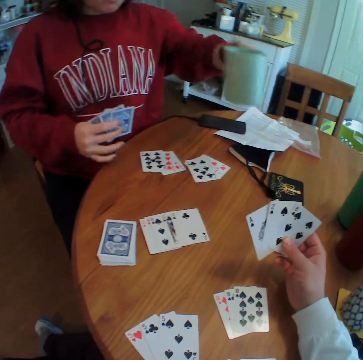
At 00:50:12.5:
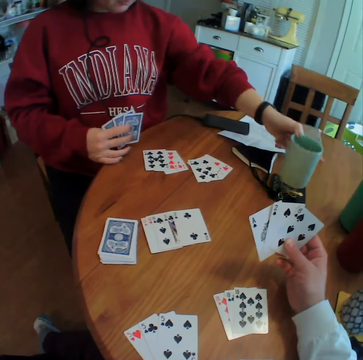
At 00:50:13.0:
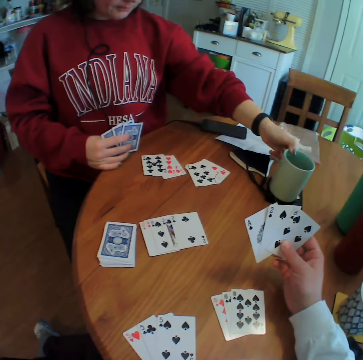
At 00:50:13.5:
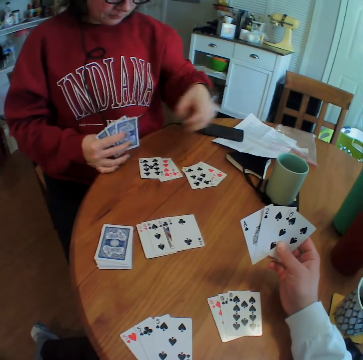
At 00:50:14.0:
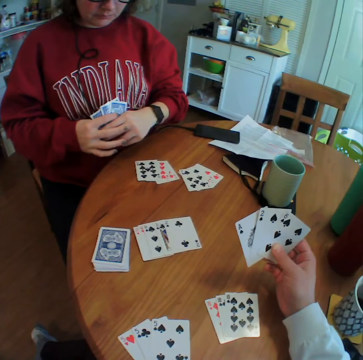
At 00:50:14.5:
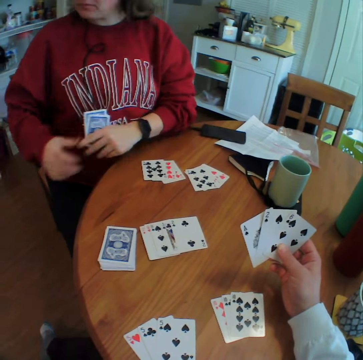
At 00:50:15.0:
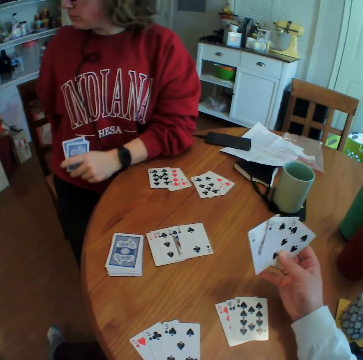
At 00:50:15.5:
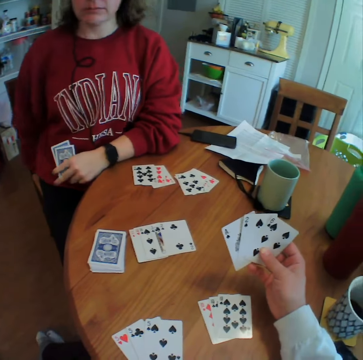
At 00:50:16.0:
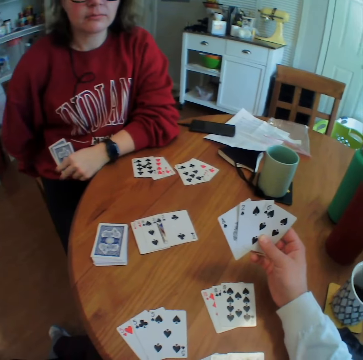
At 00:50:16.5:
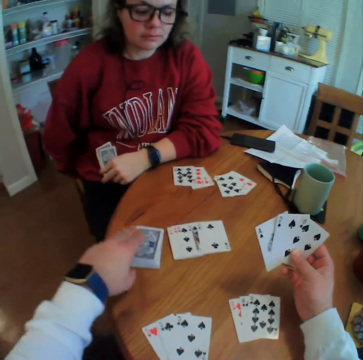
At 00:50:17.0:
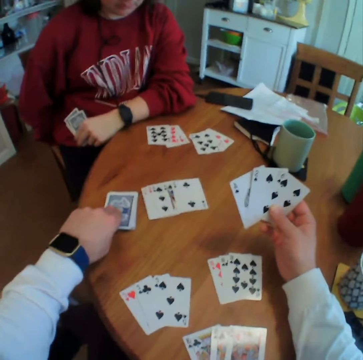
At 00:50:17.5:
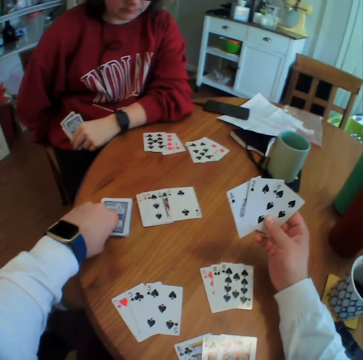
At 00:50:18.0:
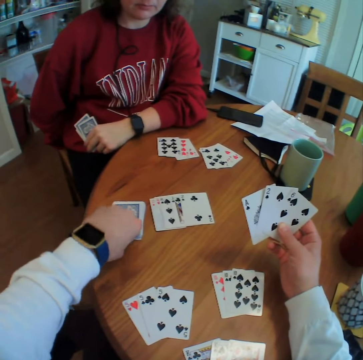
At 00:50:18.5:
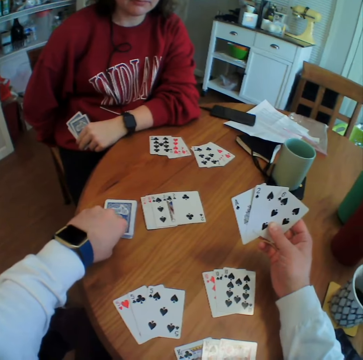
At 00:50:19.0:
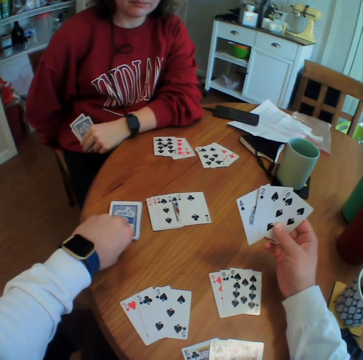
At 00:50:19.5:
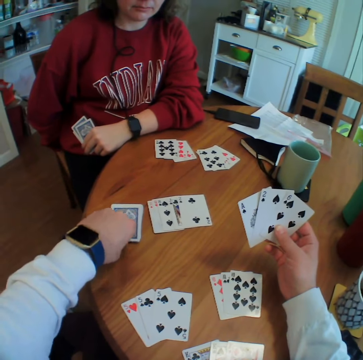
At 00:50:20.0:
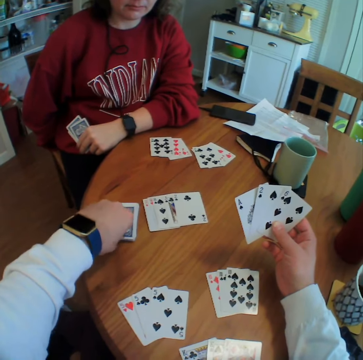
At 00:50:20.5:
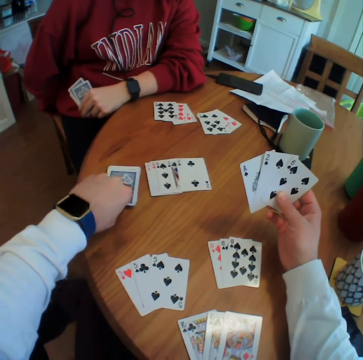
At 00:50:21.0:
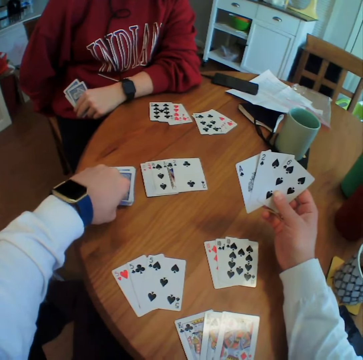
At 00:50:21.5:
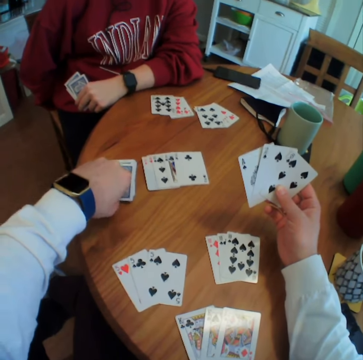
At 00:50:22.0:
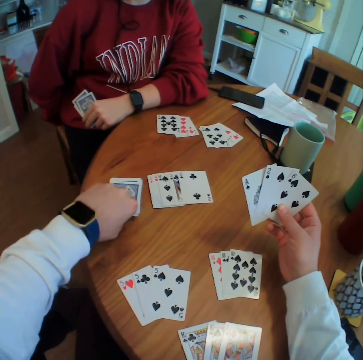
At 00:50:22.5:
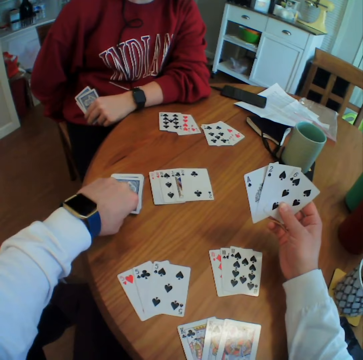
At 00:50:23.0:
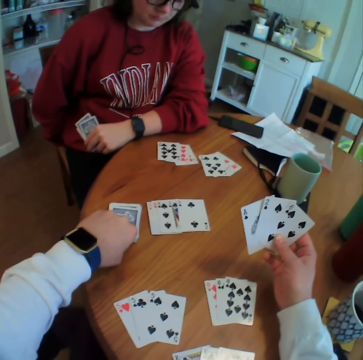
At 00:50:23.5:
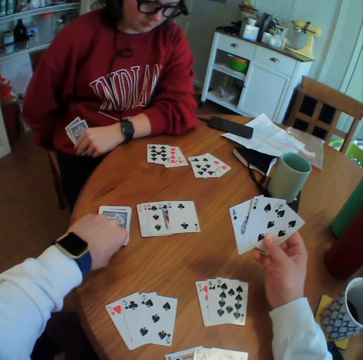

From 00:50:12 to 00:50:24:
A lady puts the coffee mug down. The camera wearer arranges the cards. They pick the cards.

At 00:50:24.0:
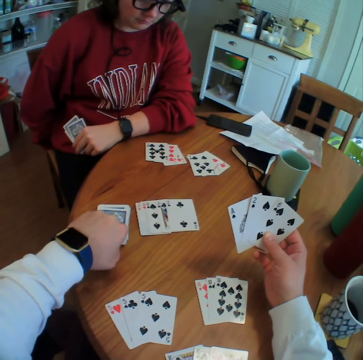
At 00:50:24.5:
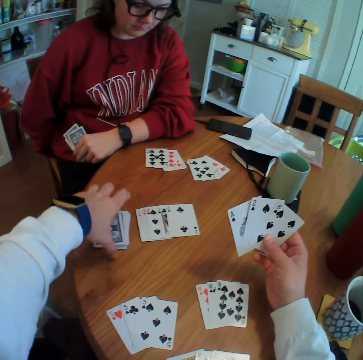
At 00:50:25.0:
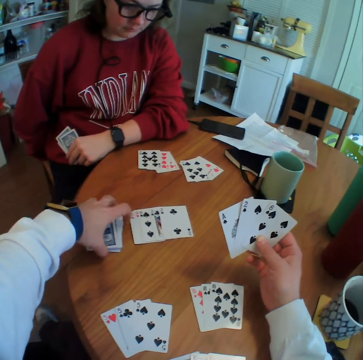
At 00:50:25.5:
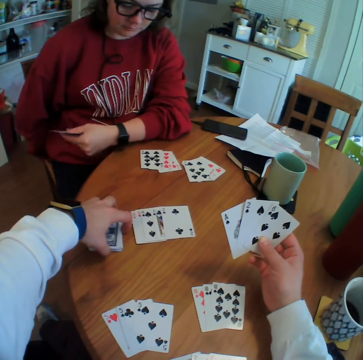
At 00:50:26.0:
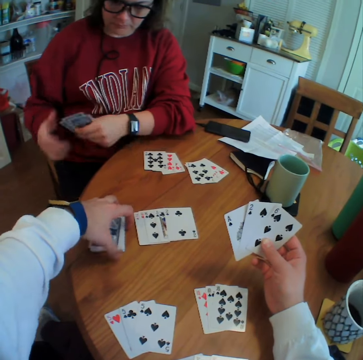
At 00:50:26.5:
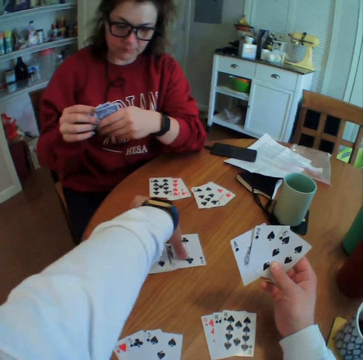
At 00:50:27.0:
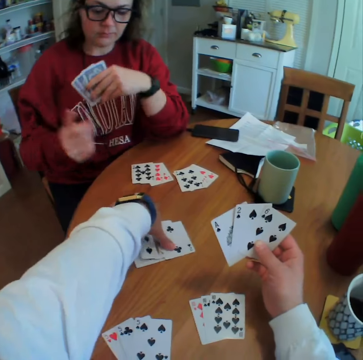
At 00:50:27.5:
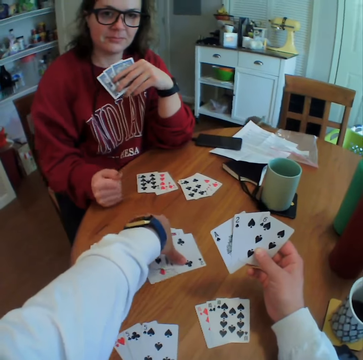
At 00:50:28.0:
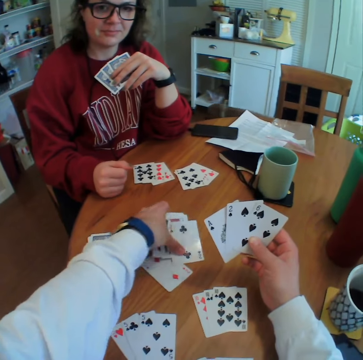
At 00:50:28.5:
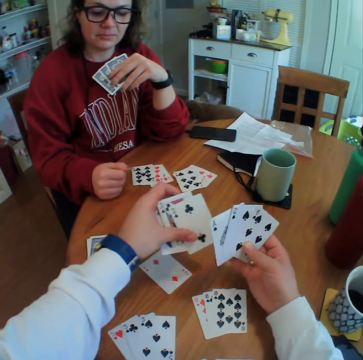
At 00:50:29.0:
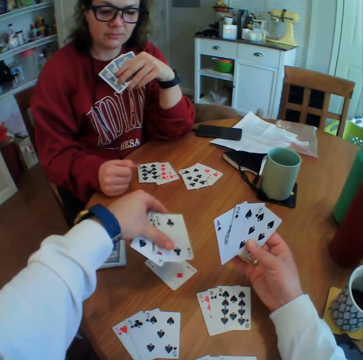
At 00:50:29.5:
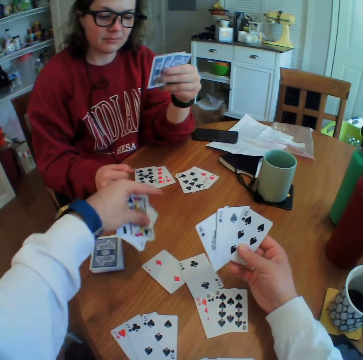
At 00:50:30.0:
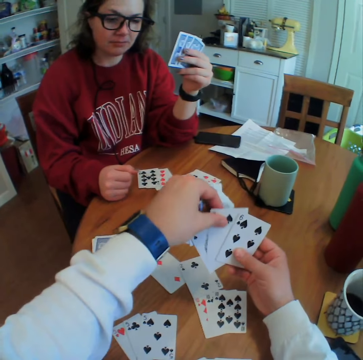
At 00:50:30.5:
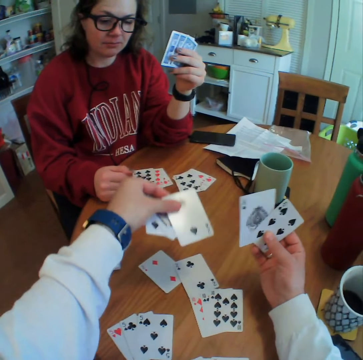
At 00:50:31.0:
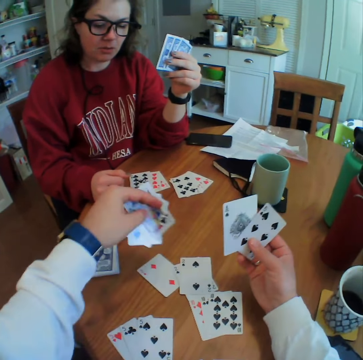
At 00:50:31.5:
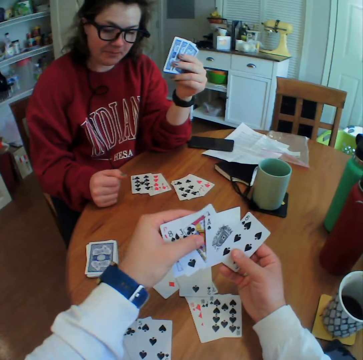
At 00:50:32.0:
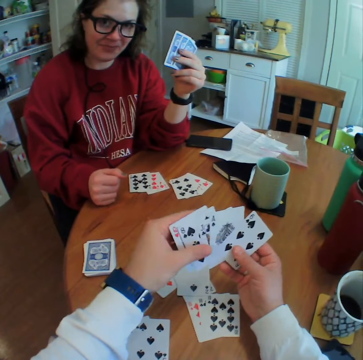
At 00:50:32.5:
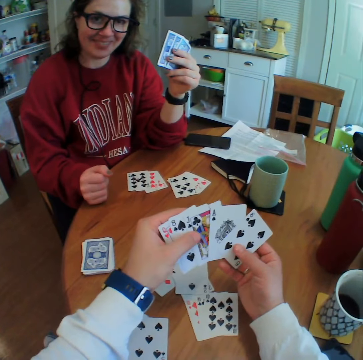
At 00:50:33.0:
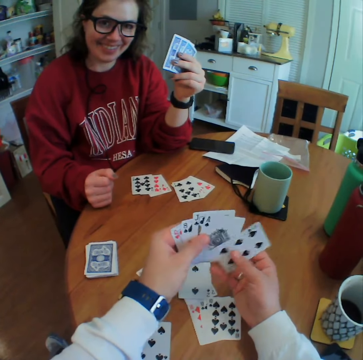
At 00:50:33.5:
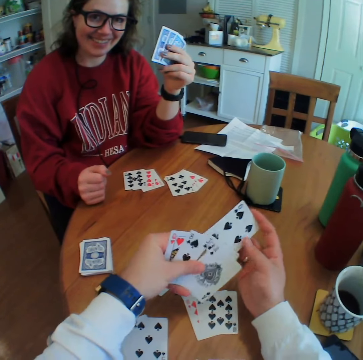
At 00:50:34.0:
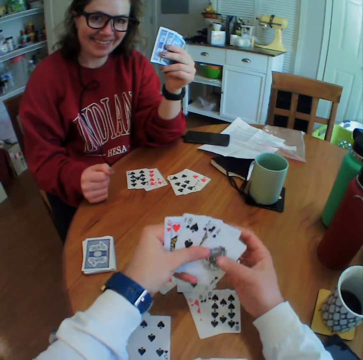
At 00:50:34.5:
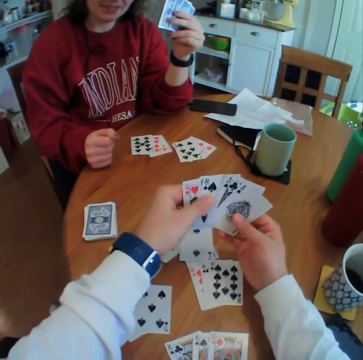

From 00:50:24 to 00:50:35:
The camera wearer picks up the cards. They put the card down. They reshuffle the cards.

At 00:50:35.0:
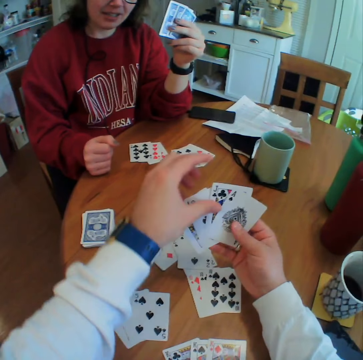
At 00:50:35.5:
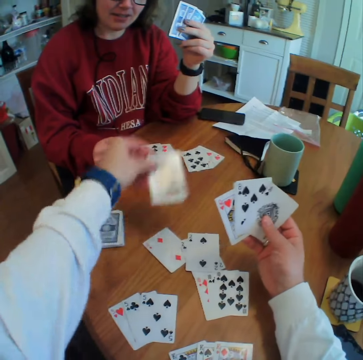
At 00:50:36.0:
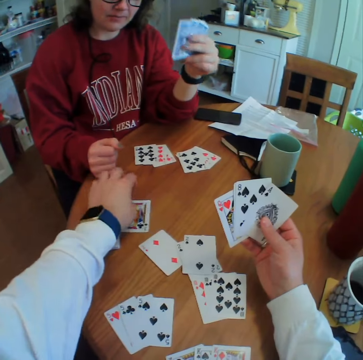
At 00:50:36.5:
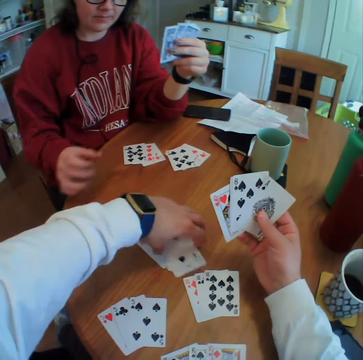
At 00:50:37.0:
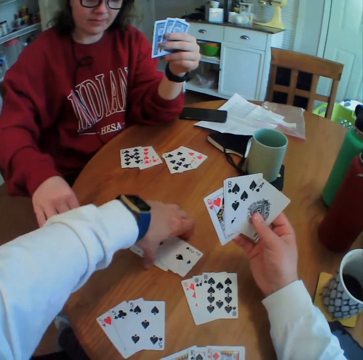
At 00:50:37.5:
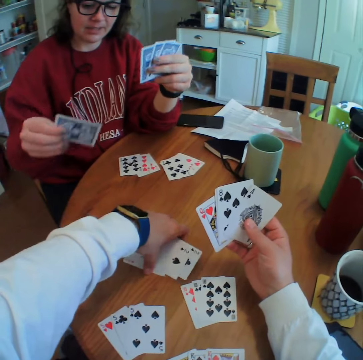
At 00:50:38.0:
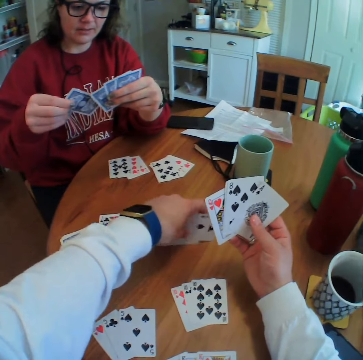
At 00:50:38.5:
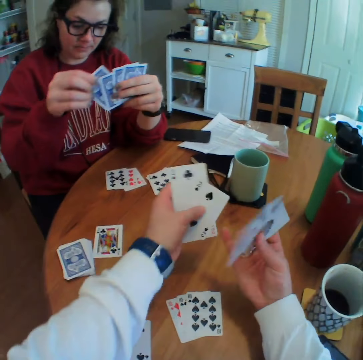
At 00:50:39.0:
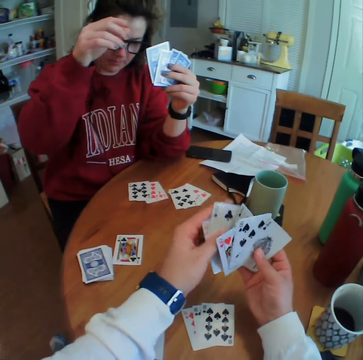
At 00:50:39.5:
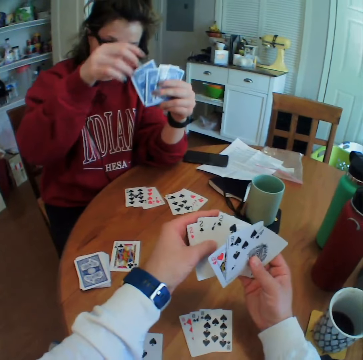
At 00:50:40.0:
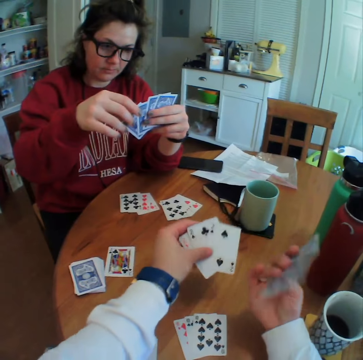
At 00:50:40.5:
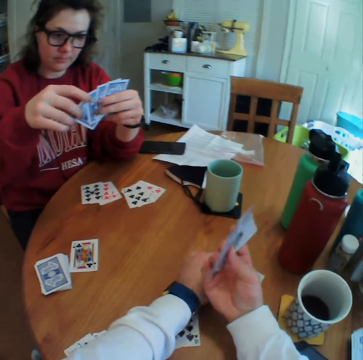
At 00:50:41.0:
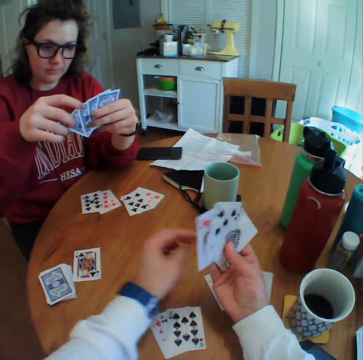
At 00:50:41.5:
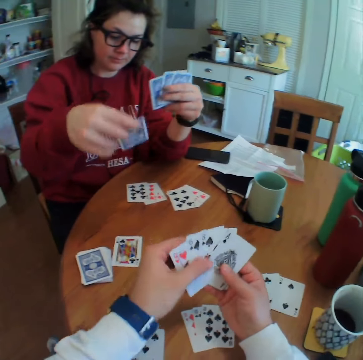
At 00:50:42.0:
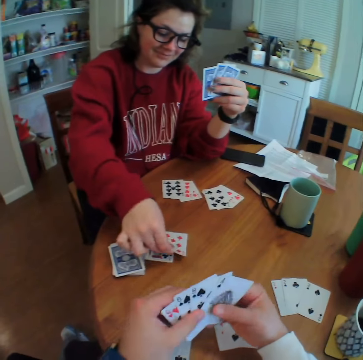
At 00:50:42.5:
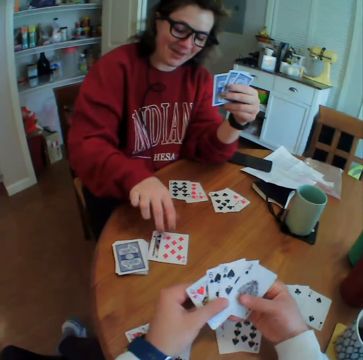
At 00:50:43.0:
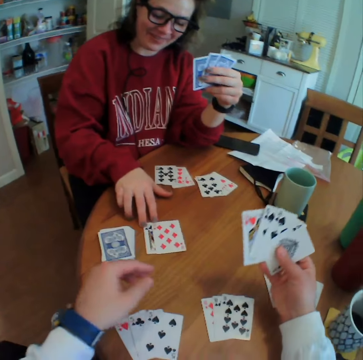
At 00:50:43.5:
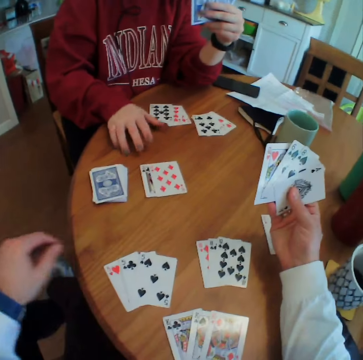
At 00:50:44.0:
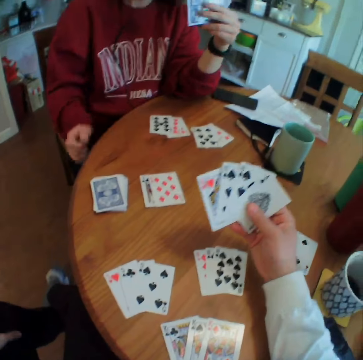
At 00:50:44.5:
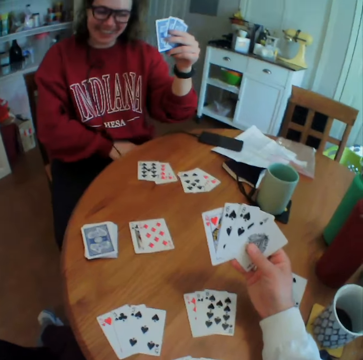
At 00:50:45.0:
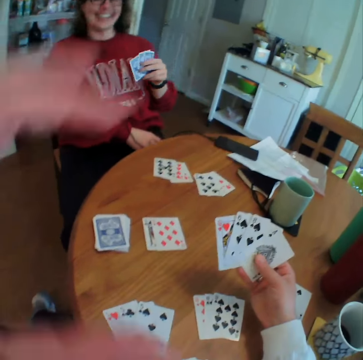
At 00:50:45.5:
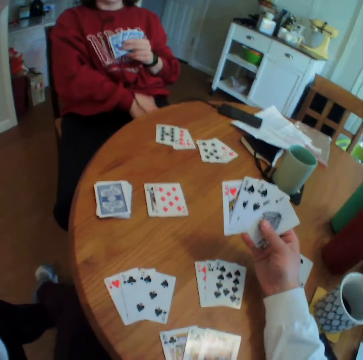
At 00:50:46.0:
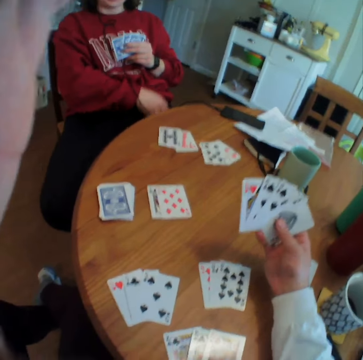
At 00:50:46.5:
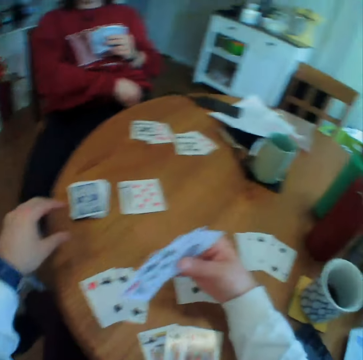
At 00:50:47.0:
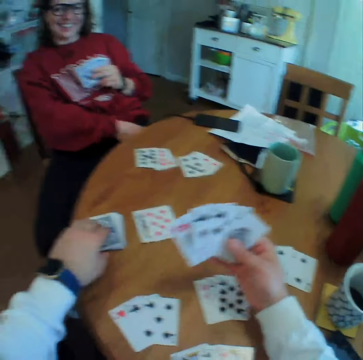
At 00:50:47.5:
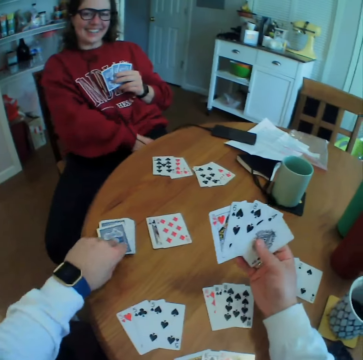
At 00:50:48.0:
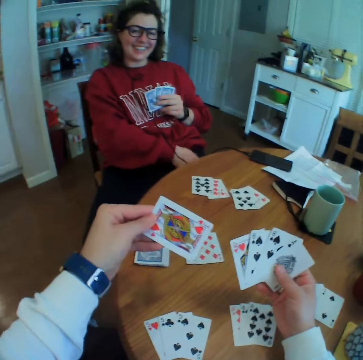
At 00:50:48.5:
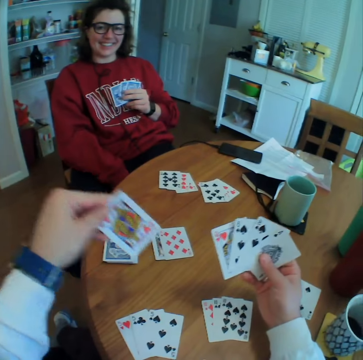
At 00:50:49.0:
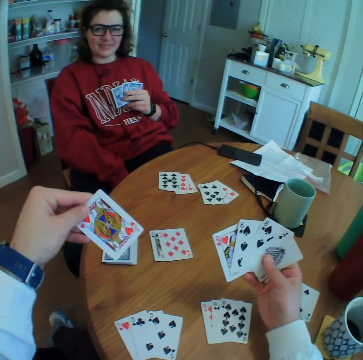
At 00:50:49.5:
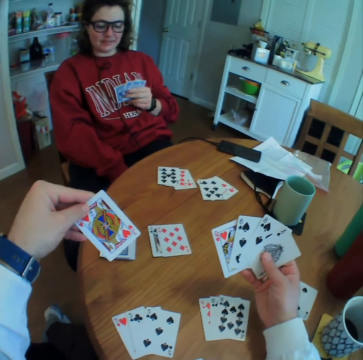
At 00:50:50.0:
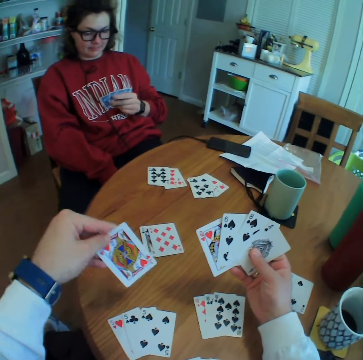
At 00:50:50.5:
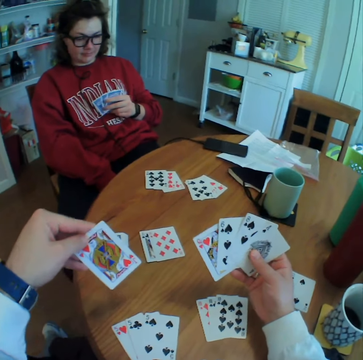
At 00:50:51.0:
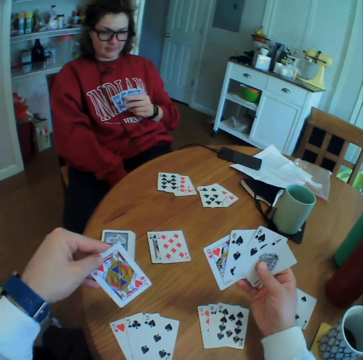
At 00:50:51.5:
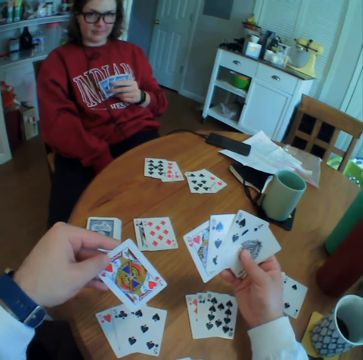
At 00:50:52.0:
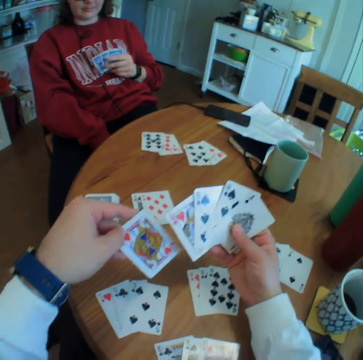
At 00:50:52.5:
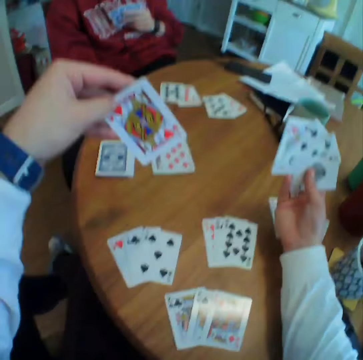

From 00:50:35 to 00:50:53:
The camera wearer puts a card down. He picks up cards. A lady picks a card. The camera wearer puts some cards aside. The lady drops a card. The camera wearer adjusts his camera. He picks up the cards, looks at the card, and groans.
